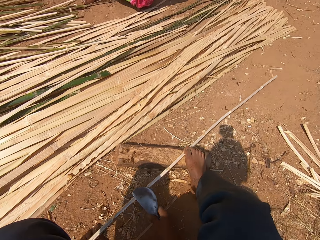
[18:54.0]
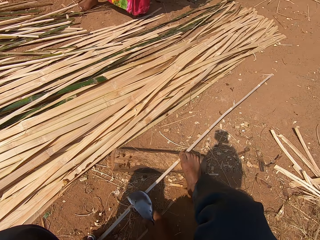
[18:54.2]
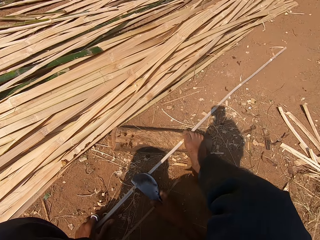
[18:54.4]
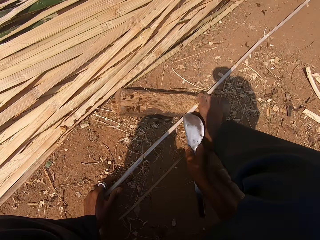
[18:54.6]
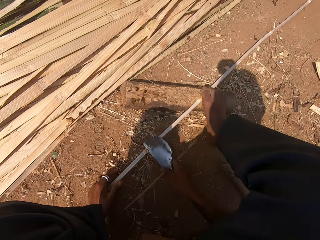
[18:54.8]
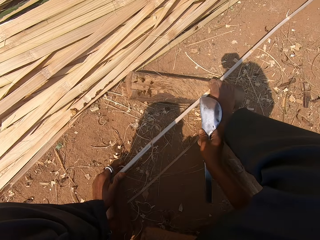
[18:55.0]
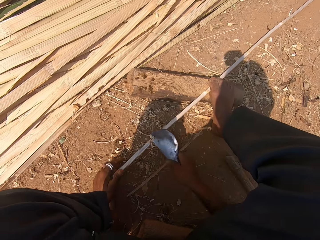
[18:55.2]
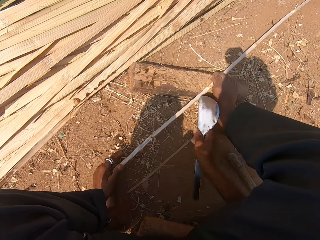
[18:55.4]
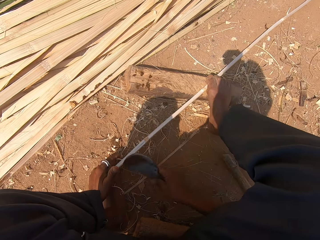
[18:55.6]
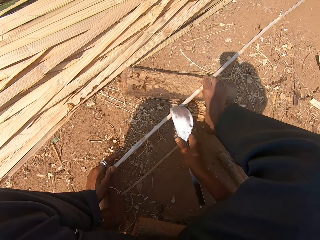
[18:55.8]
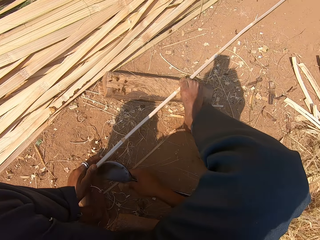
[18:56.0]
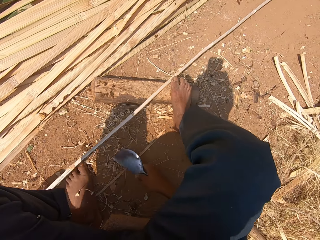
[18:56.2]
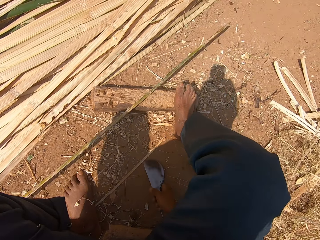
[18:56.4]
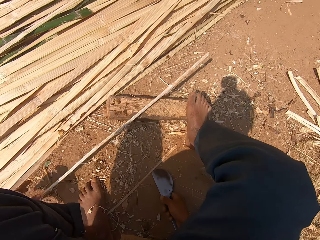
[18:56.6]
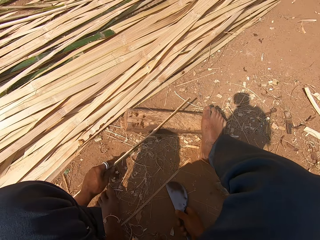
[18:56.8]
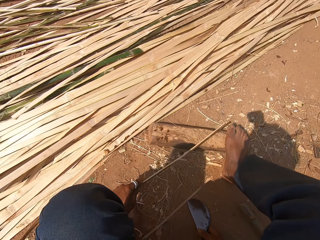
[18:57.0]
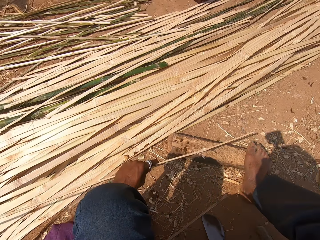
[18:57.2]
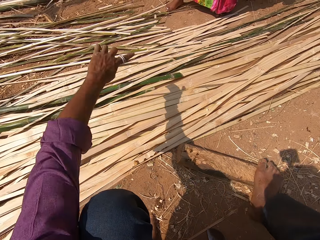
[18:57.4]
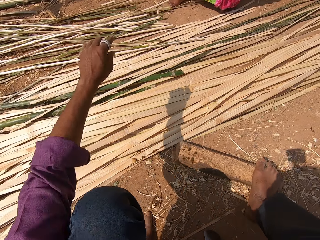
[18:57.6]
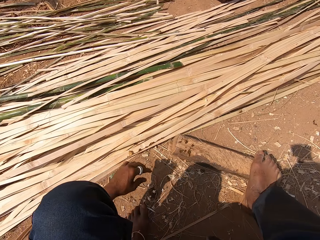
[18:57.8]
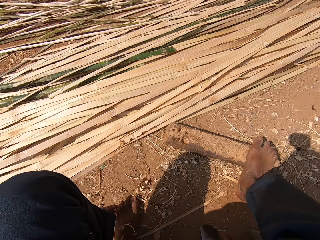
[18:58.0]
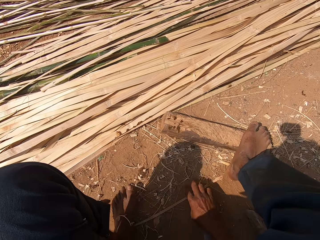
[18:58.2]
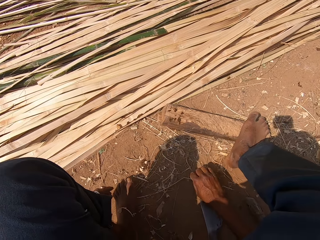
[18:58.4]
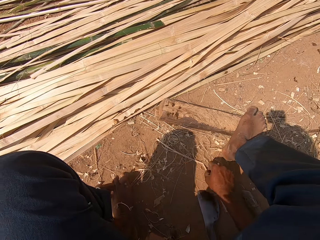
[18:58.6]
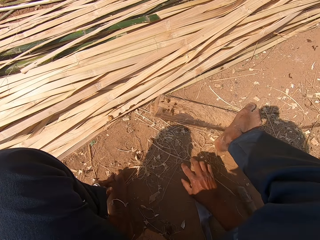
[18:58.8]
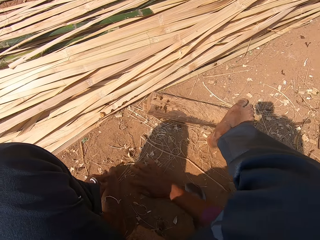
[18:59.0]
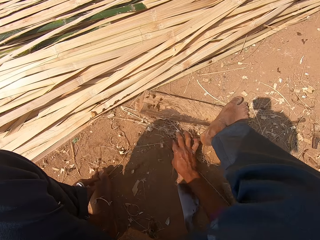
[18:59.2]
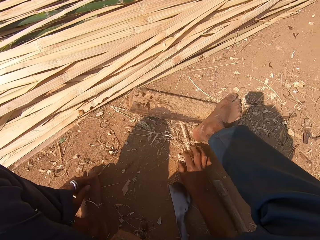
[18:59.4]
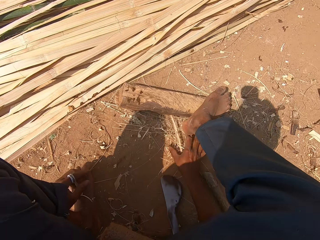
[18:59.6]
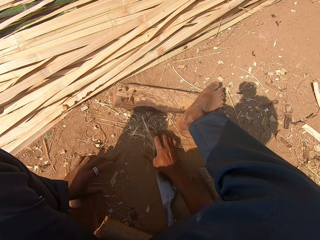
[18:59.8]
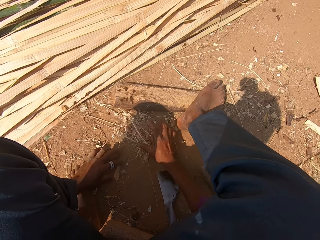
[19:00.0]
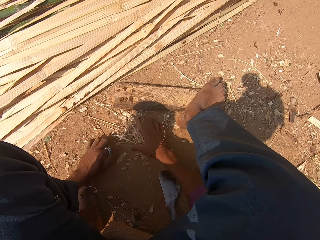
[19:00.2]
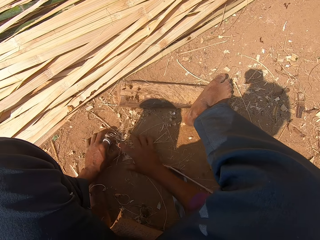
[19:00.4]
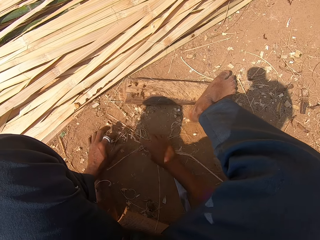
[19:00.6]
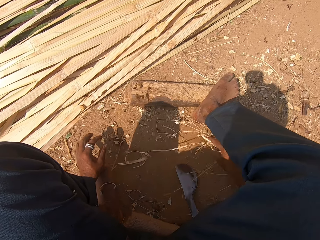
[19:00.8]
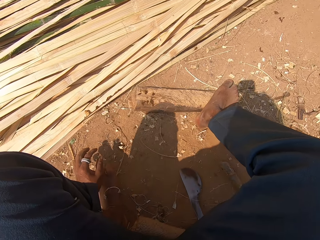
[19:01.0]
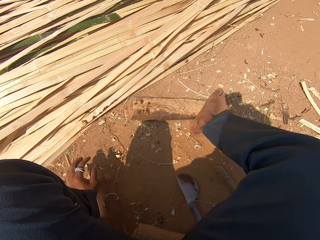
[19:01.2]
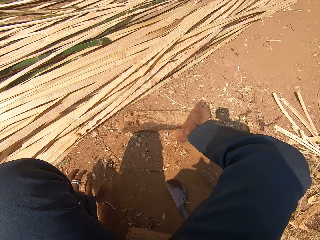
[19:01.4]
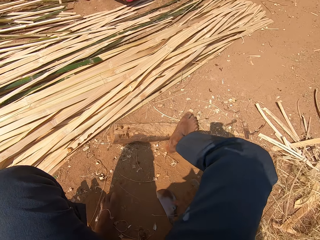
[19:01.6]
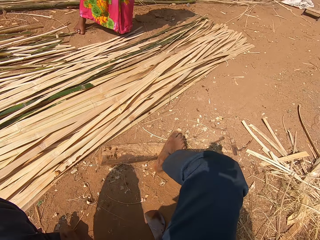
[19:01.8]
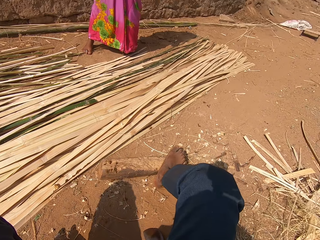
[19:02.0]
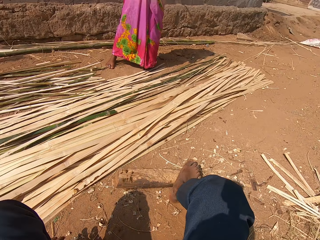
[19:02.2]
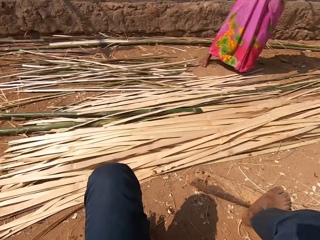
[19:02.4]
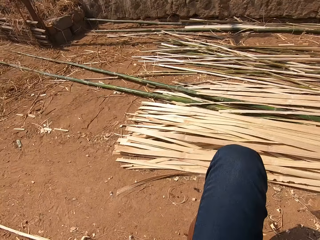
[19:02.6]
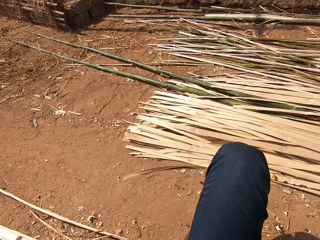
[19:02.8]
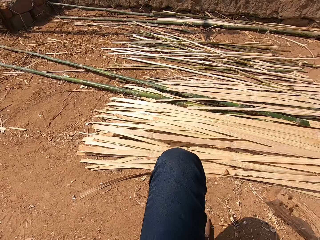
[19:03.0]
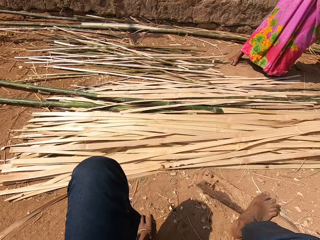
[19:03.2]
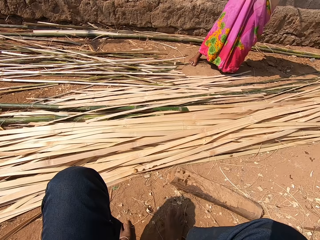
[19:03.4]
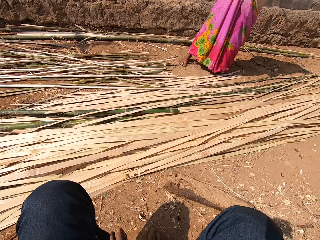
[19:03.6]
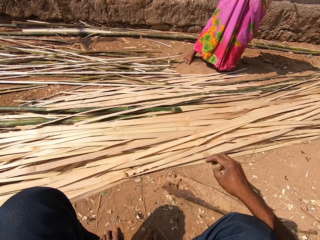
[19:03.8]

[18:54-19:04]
The camera wearer moves the bamboo stick with his left hand. He throws the bamboo stick. He gathers the peels on the ground with the hand. He throws the peels aside. He looks around. He moves his leg from the piece of wood.

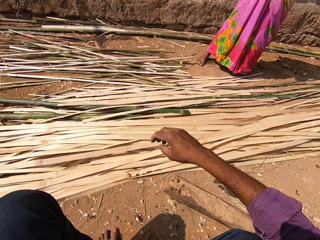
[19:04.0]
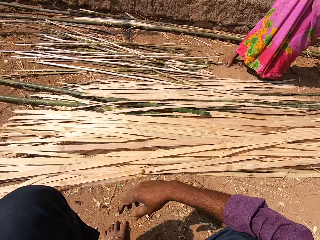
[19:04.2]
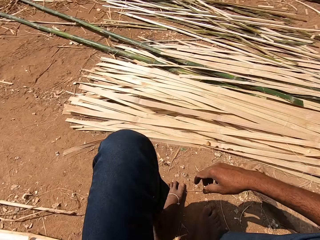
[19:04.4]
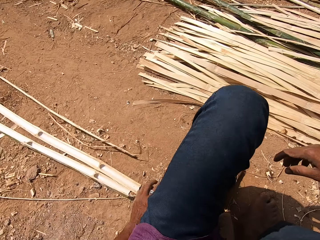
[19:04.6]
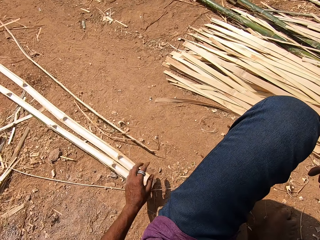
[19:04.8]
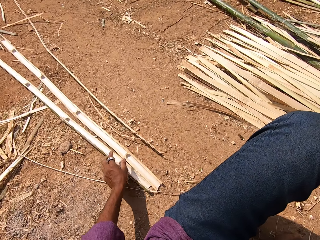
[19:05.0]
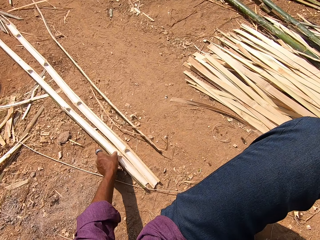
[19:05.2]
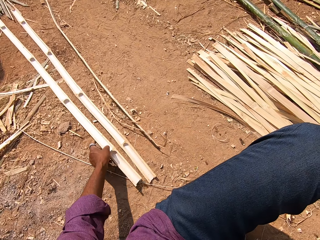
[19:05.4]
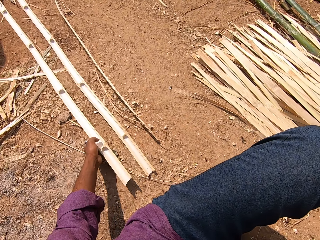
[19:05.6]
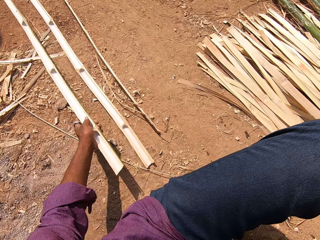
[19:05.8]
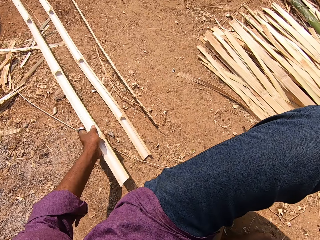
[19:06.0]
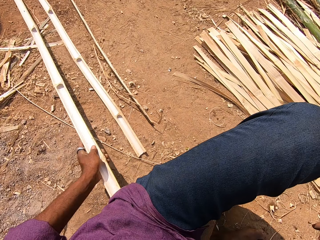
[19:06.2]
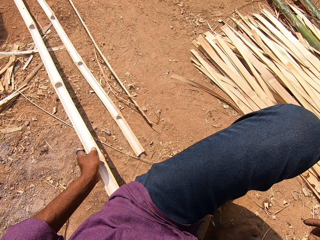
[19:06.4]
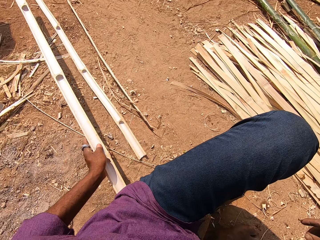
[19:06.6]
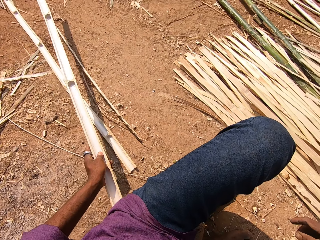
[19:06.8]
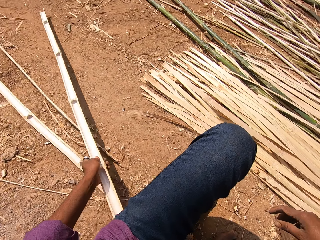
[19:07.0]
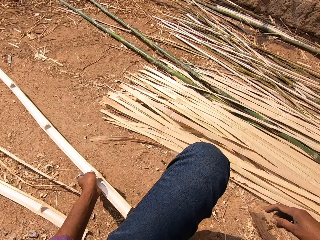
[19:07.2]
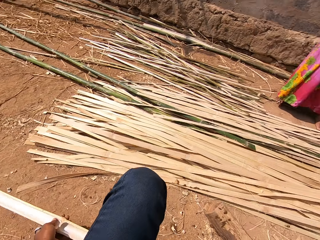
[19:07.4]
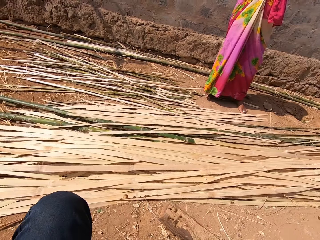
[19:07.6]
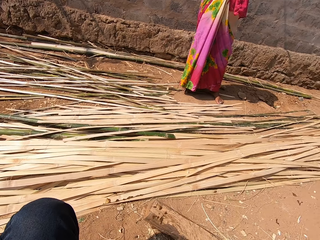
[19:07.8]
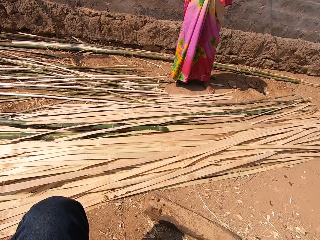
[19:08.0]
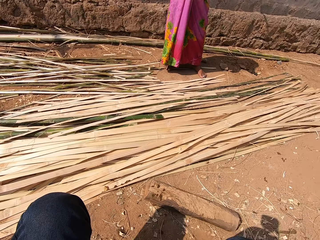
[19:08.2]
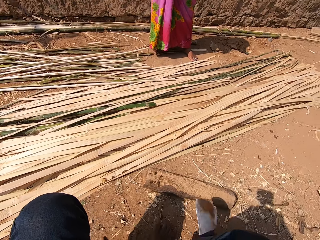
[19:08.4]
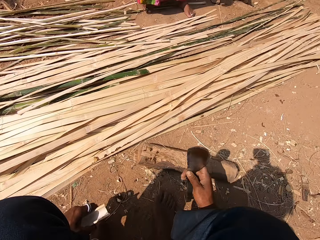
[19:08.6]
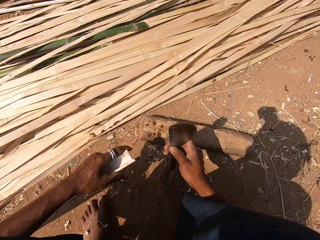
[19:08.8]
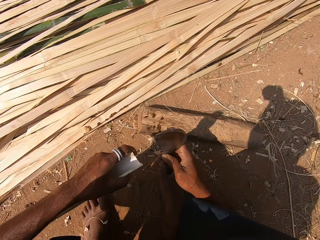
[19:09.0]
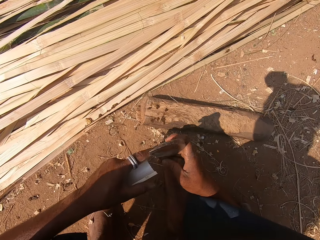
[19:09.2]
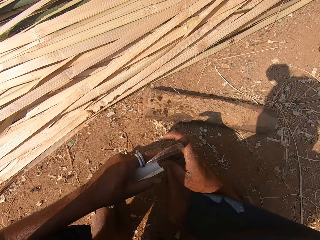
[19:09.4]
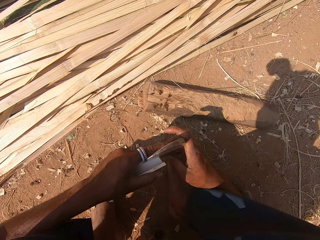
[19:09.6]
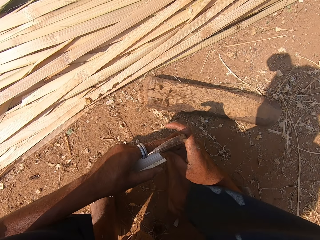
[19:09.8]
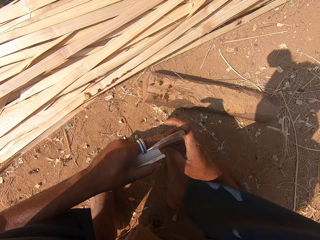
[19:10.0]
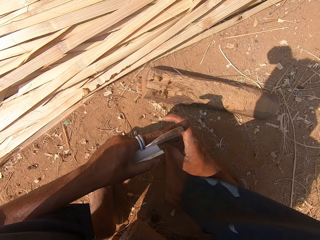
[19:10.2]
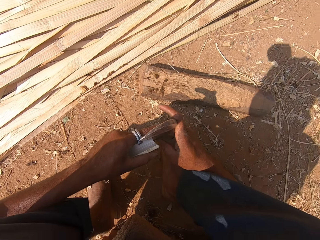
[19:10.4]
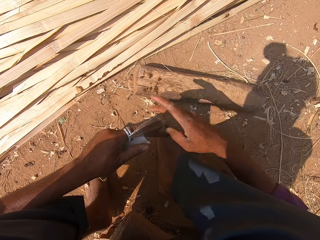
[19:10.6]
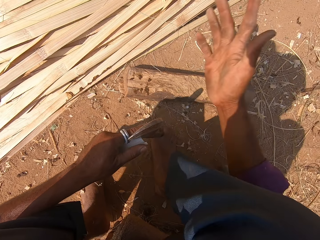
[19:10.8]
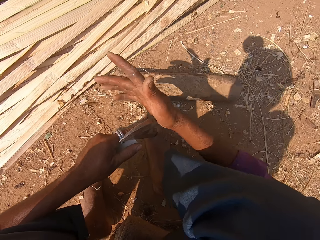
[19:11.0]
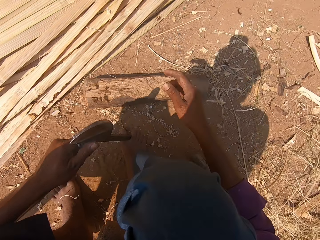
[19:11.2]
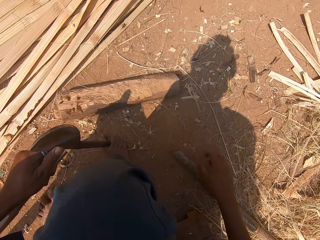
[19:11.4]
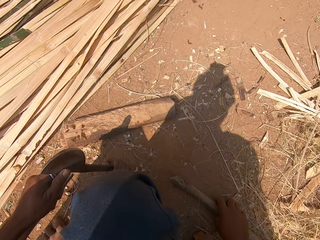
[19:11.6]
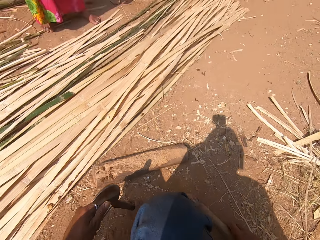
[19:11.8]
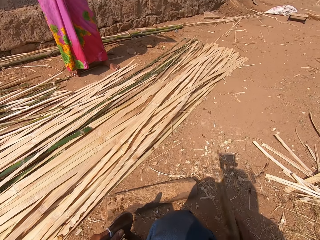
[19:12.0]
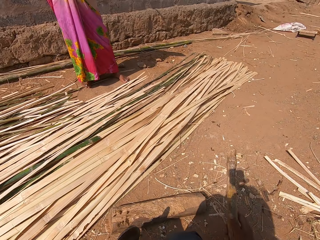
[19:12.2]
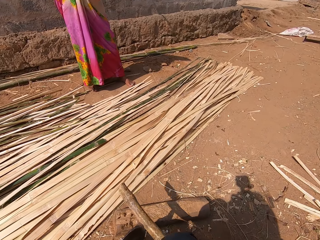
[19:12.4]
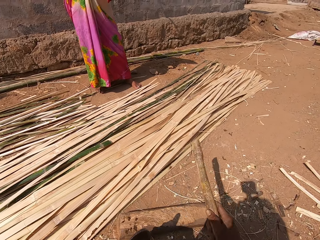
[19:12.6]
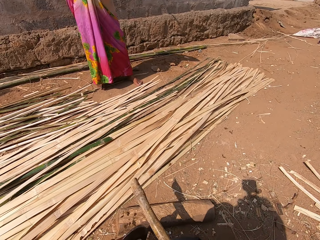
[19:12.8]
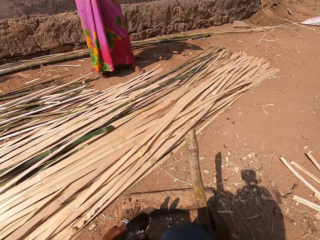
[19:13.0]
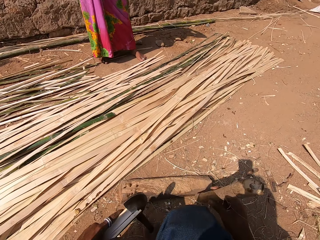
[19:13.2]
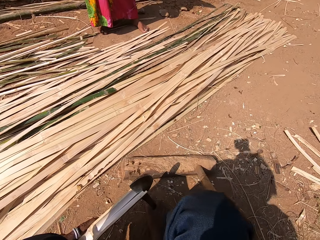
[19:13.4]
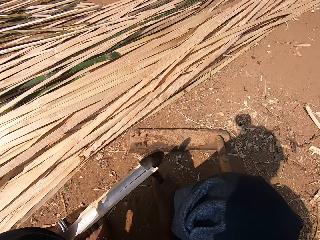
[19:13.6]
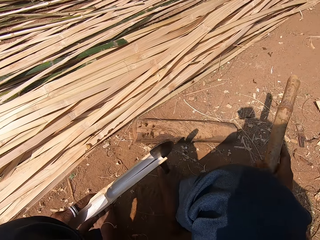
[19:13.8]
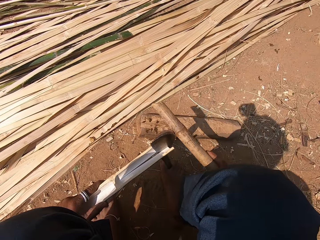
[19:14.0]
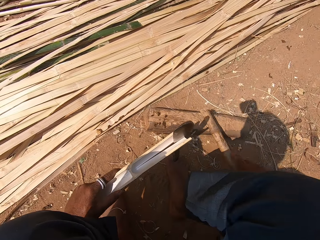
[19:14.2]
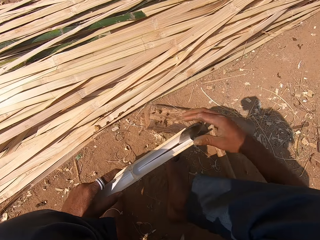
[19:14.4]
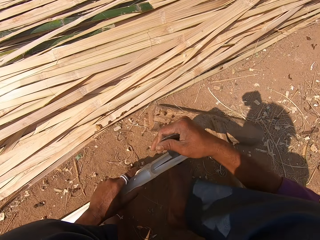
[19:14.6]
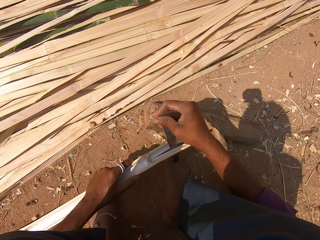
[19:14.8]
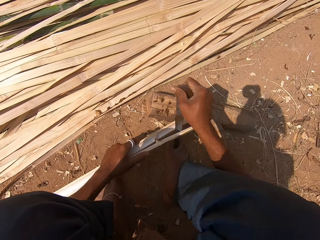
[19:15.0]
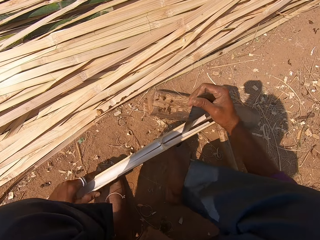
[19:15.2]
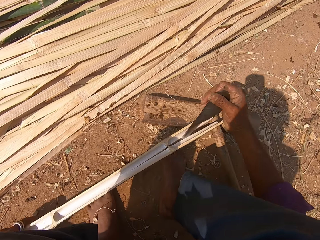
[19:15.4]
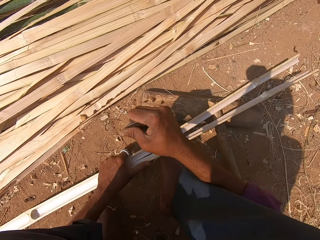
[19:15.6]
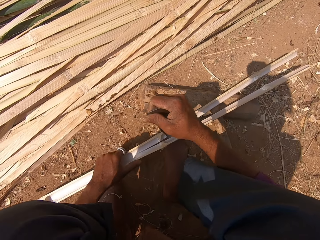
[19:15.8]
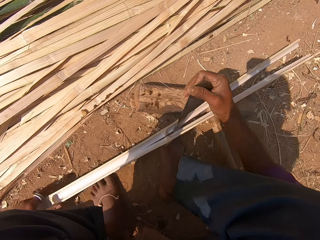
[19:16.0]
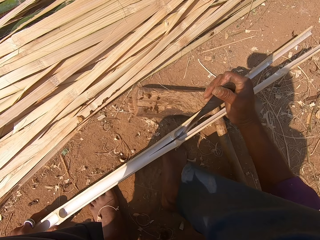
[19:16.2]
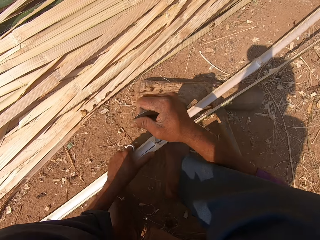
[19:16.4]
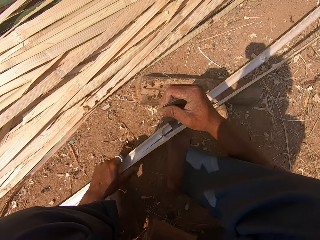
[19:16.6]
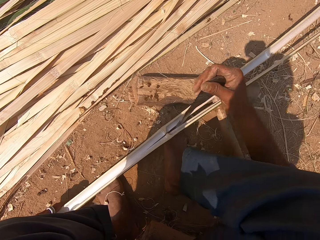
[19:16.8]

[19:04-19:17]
The camera wearer moves the hand. He picks a bamboo stick. He looks around. He picks the knife. He holds the knife closer to the bamboo stick. He peels the bamboo stick. He hits the knife with his right hand. He picks a piece of dry bamboo stick. He picks the knife. He hits the knife with the dry bamboo stick. He turns the dry piece of bamboo stick with his hand. He hits the knife with the dry bamboo stick. He puts down the dry piece of bamboo stick. He cuts the bamboo stick with the knife. He peels the bamboo stick. He moves the bamboo stick with his left hand.
